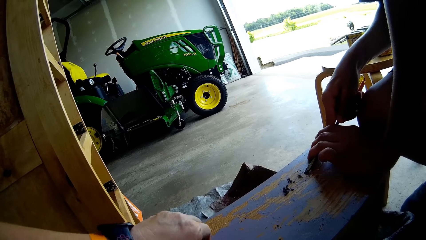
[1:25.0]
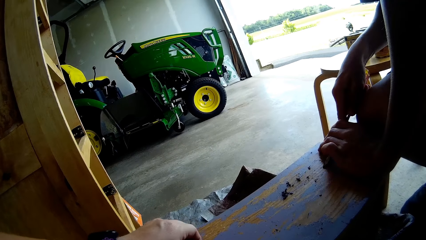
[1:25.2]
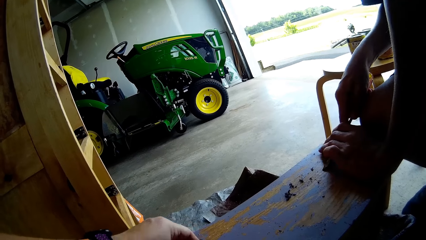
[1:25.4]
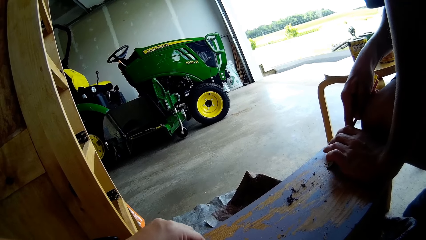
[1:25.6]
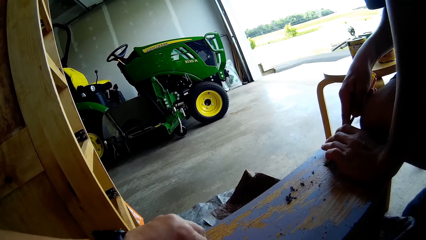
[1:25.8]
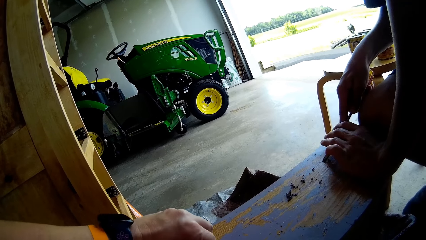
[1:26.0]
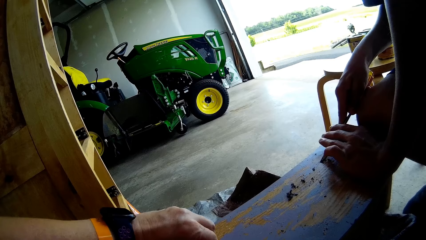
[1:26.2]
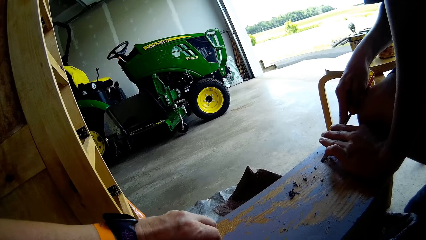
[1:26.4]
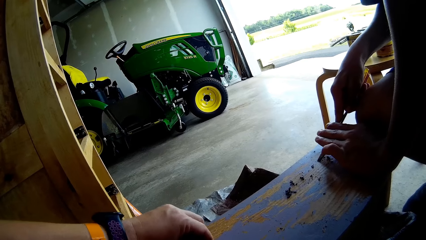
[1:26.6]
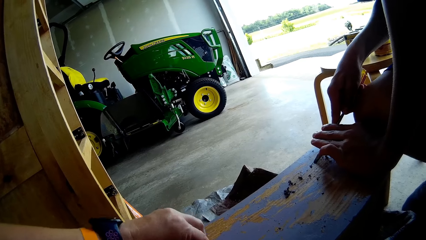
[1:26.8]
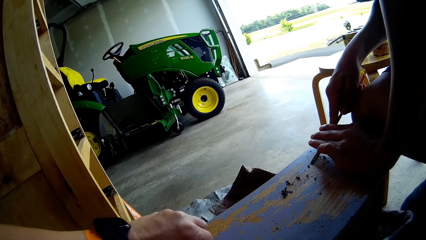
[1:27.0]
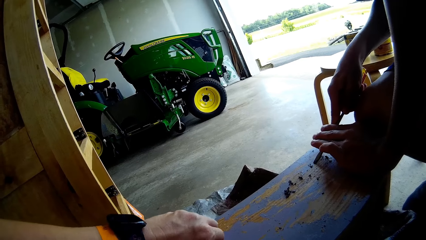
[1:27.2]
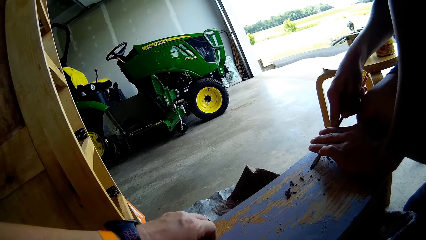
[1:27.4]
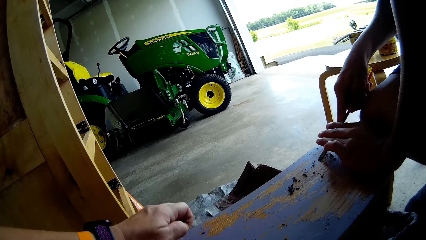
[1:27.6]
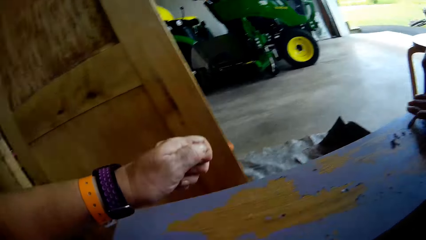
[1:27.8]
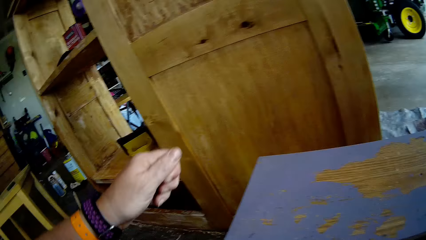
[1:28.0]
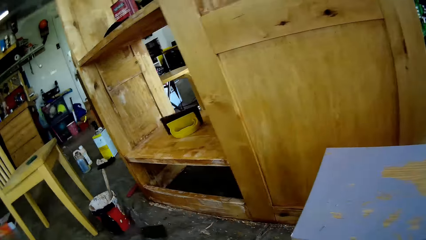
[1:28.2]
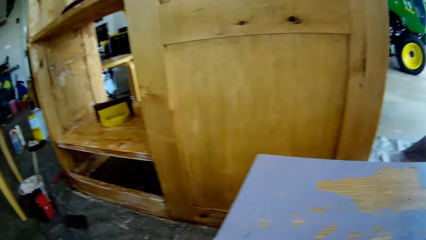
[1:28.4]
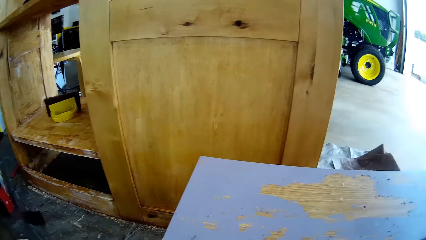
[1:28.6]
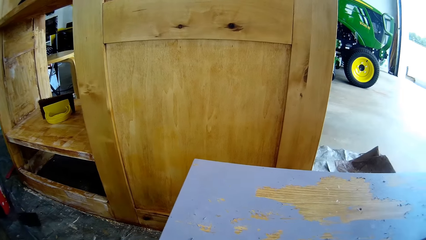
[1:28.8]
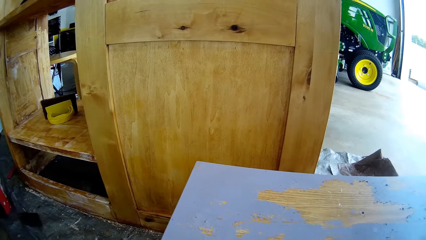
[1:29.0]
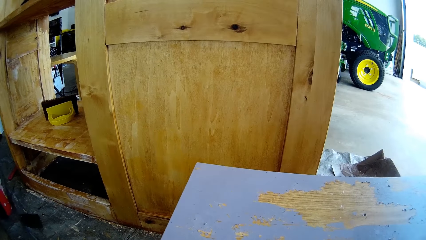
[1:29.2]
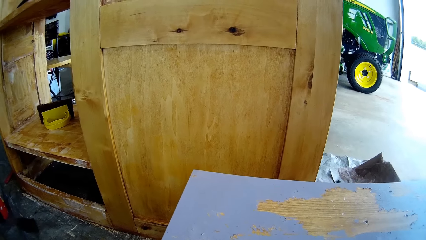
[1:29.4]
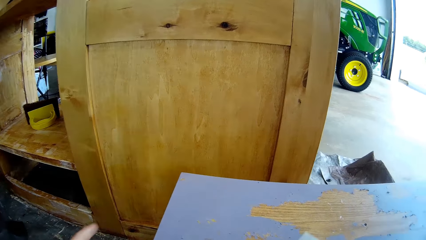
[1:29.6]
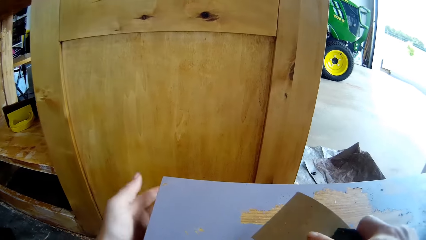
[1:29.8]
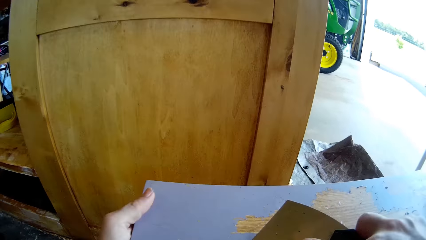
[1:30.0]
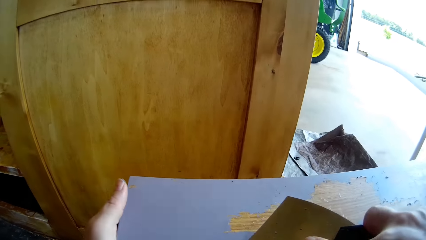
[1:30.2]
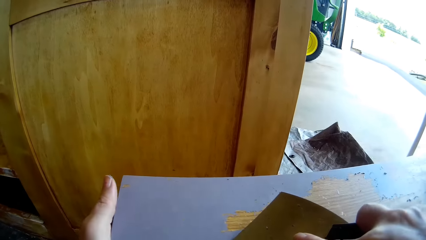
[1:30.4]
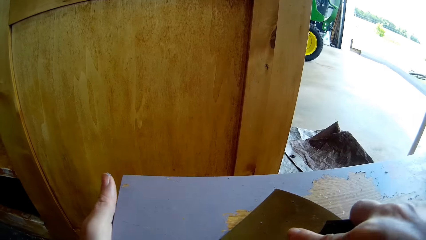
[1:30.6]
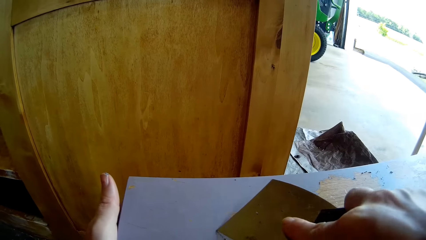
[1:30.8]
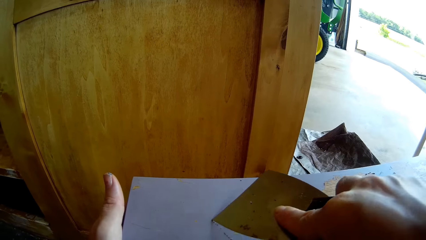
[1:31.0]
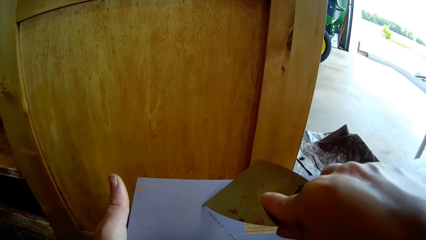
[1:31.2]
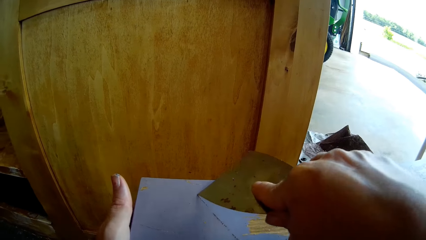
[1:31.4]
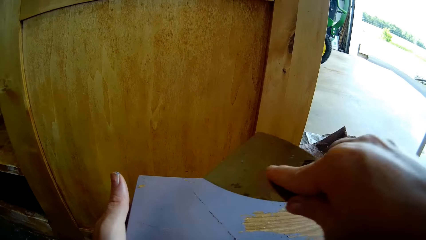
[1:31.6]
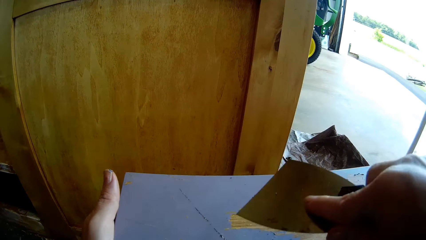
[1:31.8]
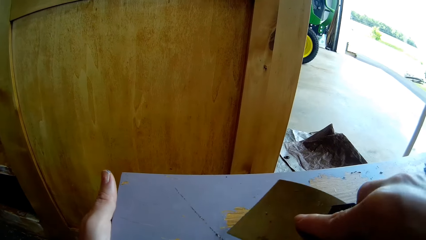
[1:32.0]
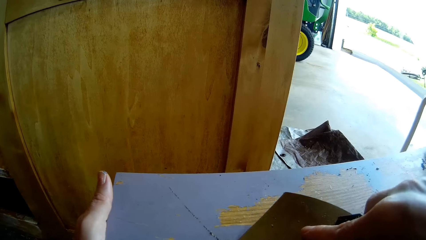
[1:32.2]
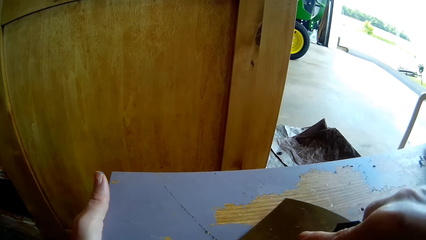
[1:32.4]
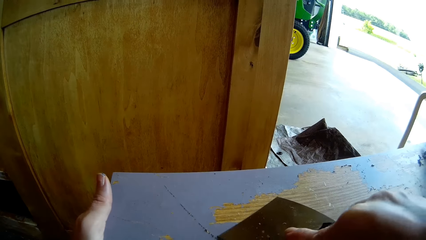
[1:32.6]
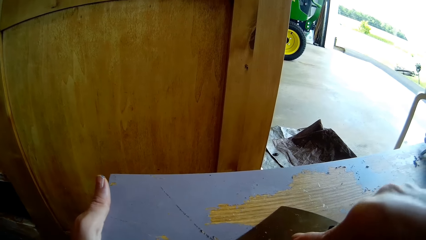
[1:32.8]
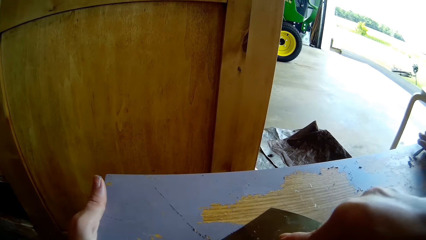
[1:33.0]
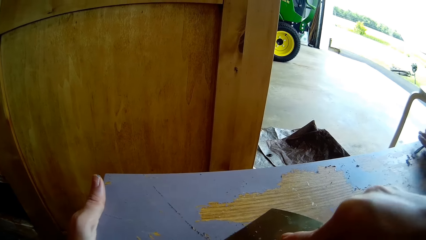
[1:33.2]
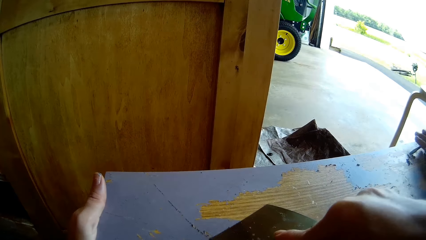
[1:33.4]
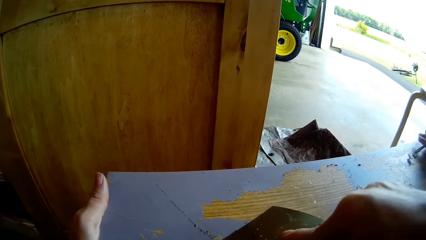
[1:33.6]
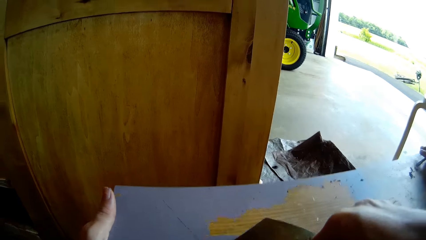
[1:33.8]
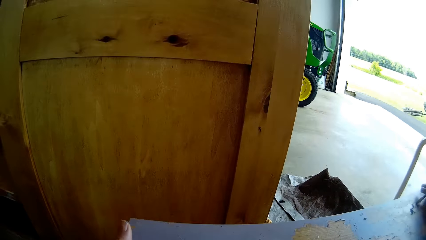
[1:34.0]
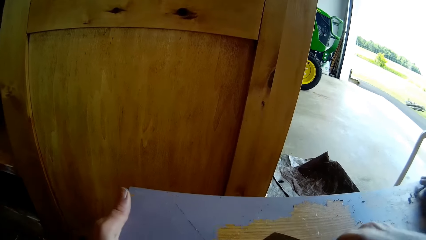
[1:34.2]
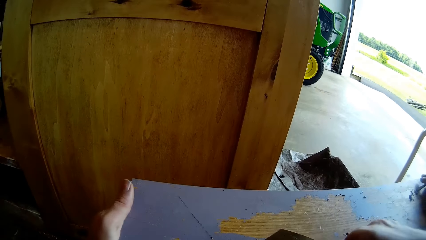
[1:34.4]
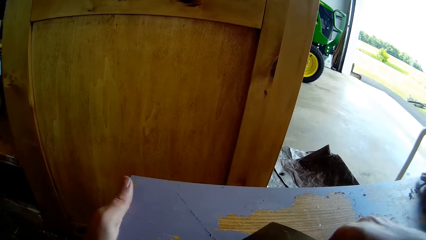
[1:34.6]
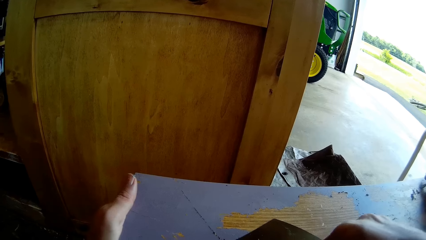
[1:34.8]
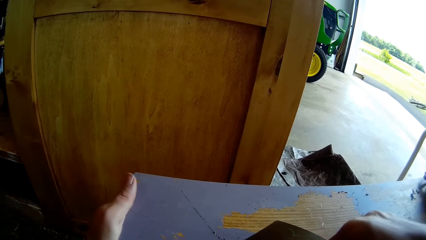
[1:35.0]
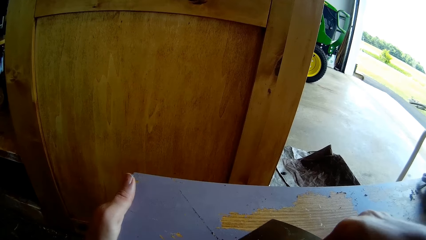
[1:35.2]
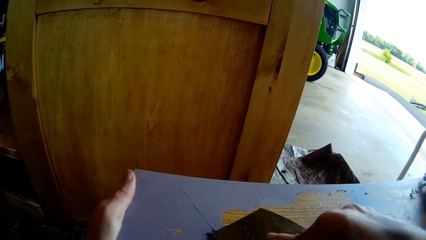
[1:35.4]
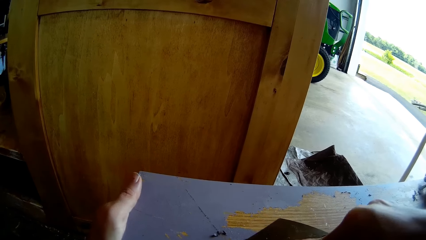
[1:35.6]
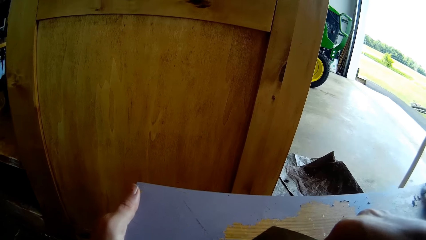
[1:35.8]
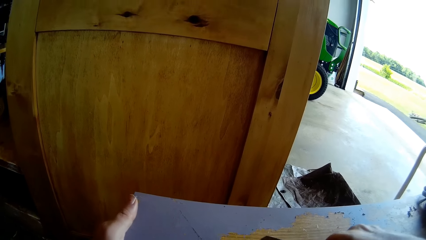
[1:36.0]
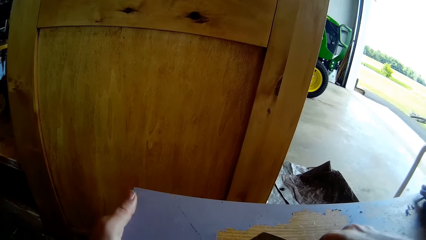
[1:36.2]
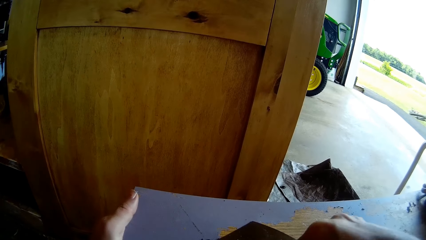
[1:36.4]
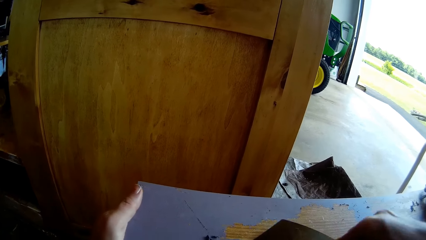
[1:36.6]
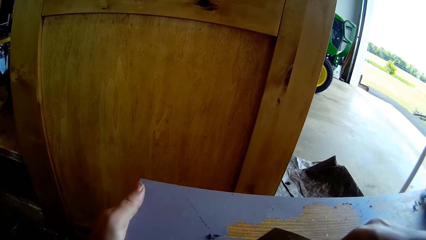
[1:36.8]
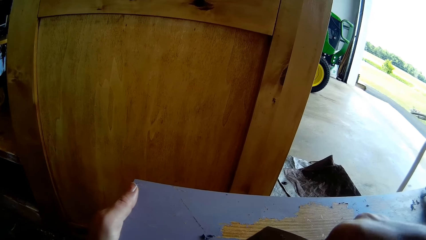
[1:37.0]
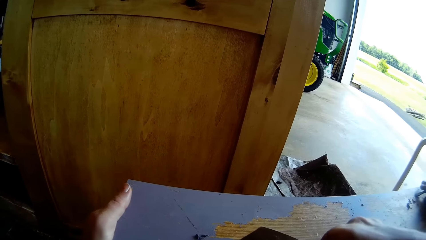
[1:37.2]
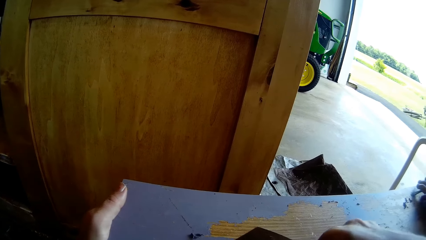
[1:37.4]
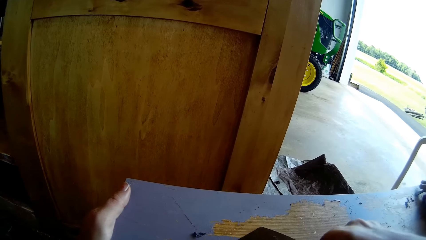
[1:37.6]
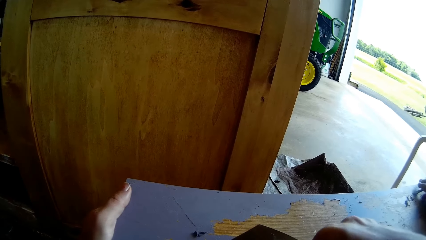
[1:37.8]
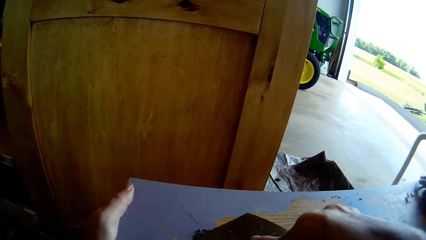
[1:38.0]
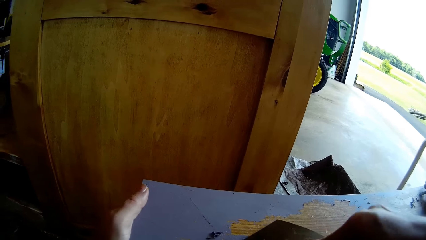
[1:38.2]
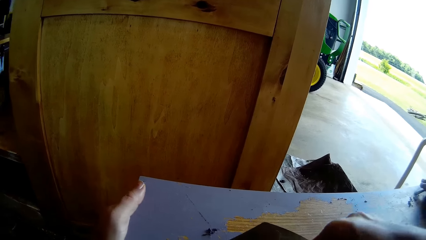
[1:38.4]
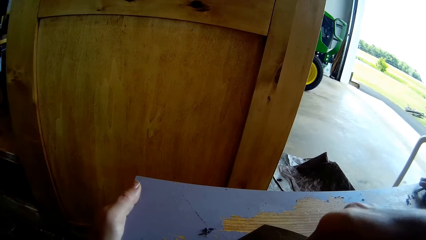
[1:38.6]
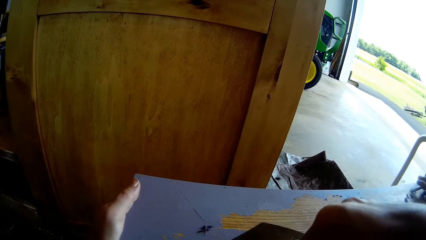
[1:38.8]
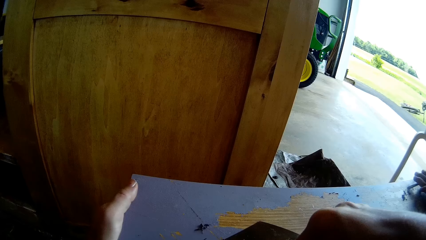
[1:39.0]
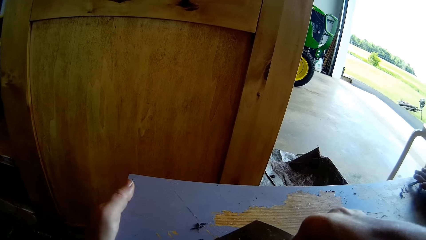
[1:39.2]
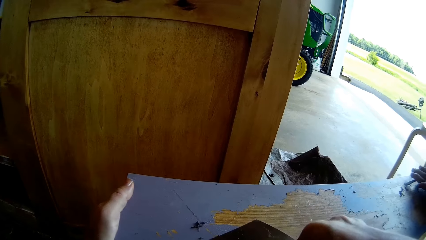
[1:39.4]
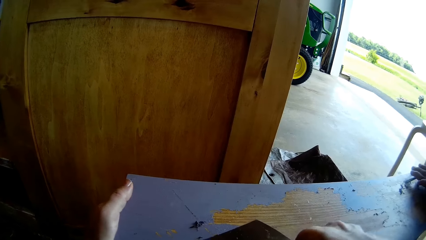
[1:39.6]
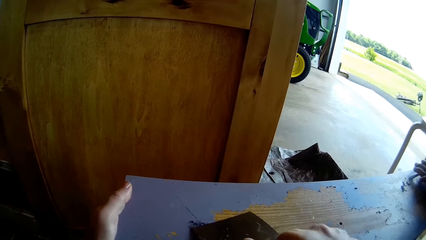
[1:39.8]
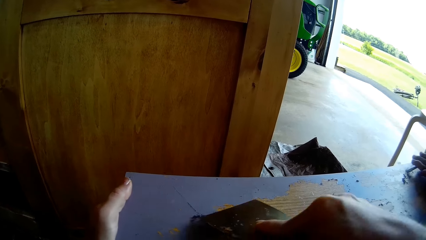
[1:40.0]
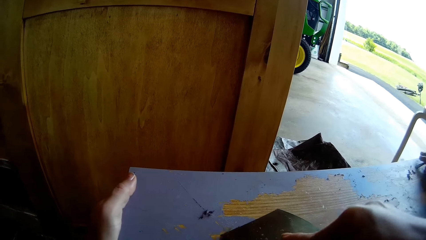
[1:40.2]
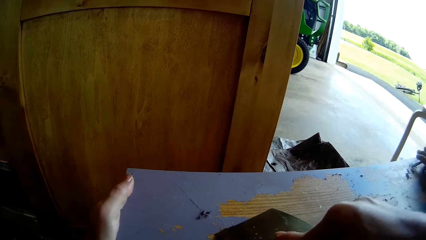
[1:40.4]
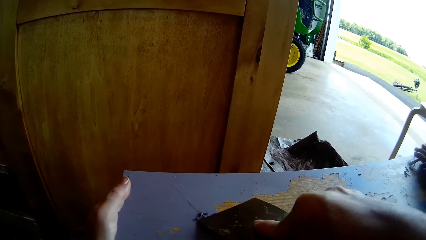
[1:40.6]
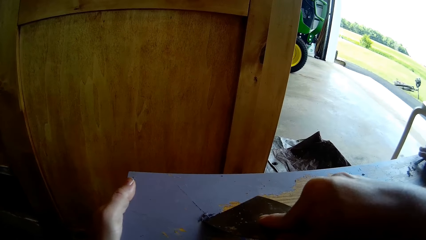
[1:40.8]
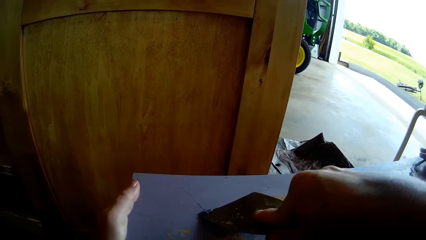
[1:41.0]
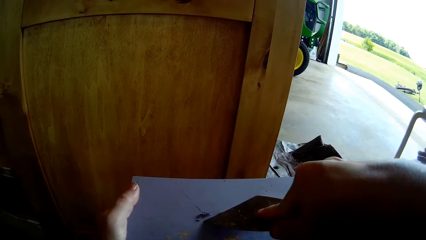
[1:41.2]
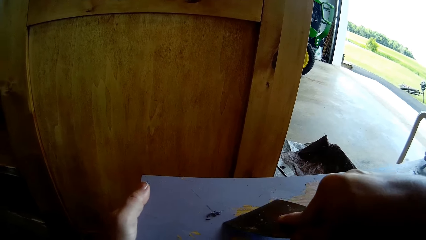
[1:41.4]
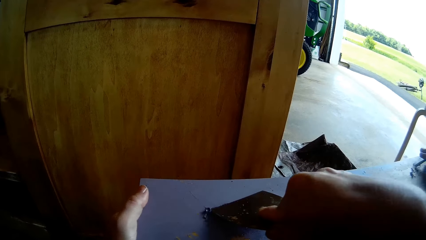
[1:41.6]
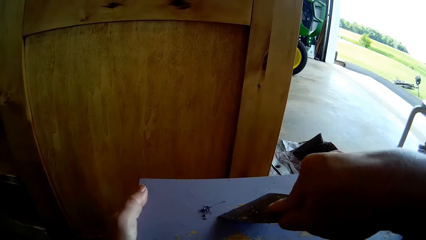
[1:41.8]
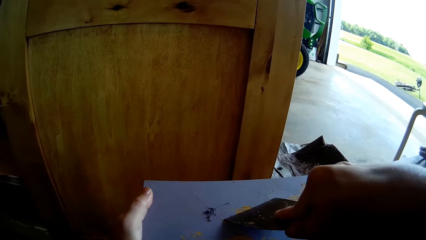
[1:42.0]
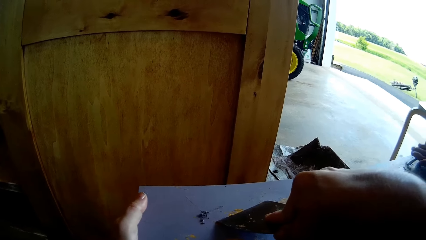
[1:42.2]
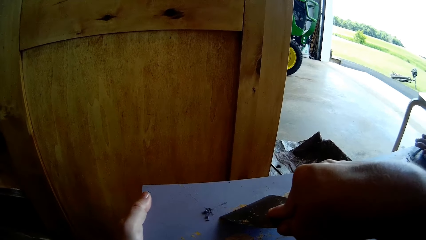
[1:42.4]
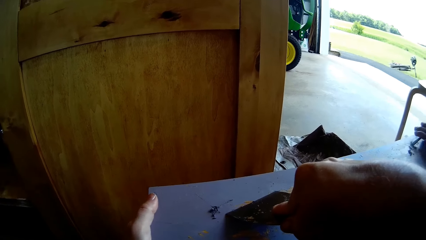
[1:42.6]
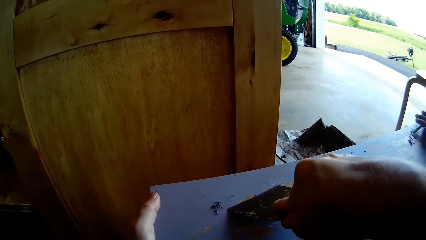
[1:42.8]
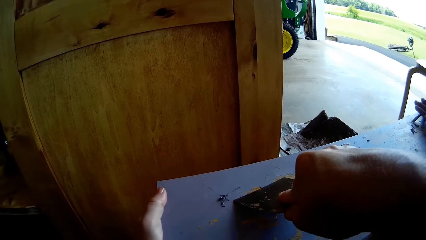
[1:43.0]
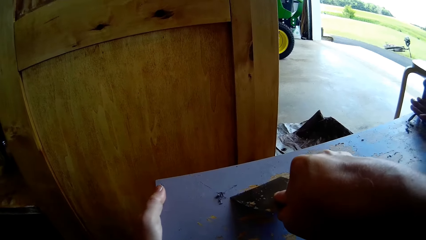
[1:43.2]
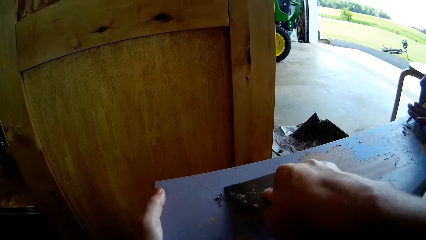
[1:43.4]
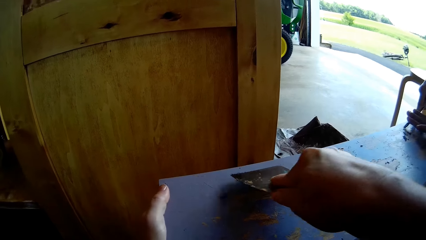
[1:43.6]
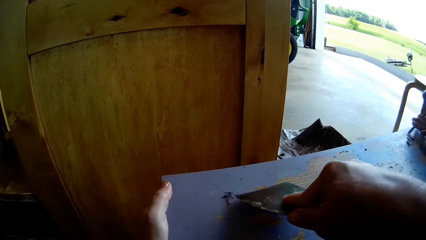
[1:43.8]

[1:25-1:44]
The camera wearer drops paint particles on the floor. They scrape paint from the table with a putty knife. A man scrapes paint from the table with a screwdriver.
